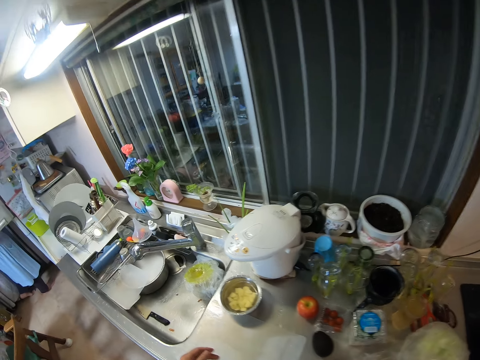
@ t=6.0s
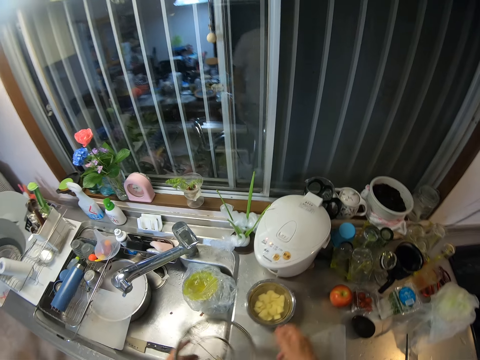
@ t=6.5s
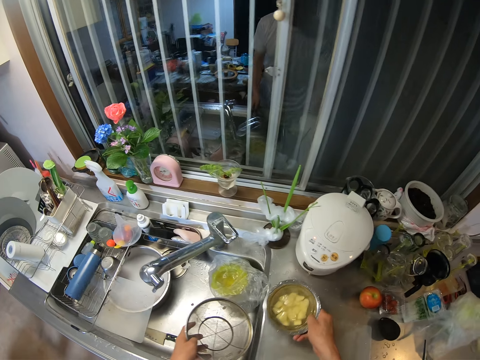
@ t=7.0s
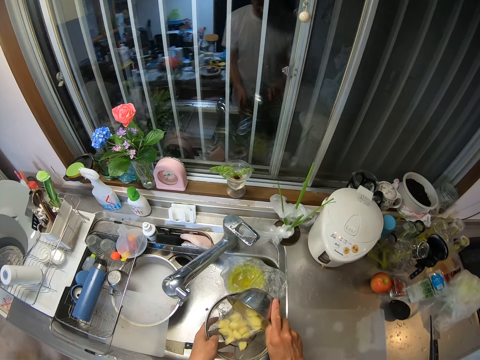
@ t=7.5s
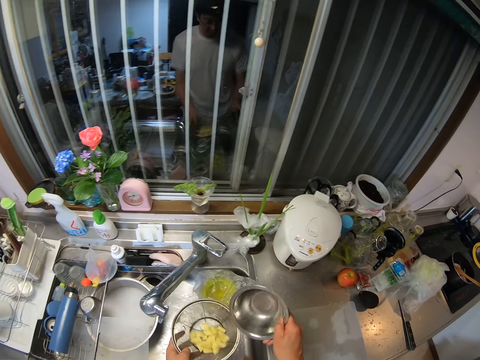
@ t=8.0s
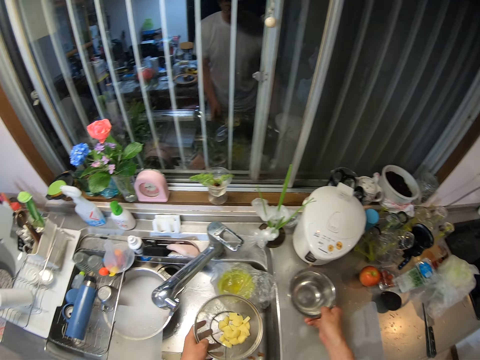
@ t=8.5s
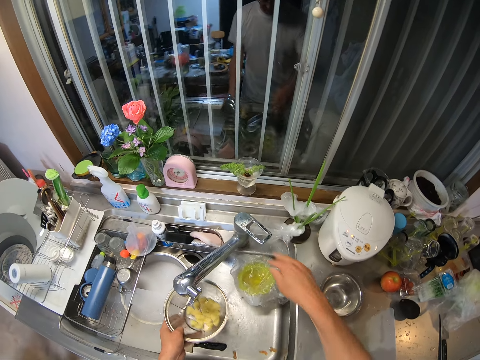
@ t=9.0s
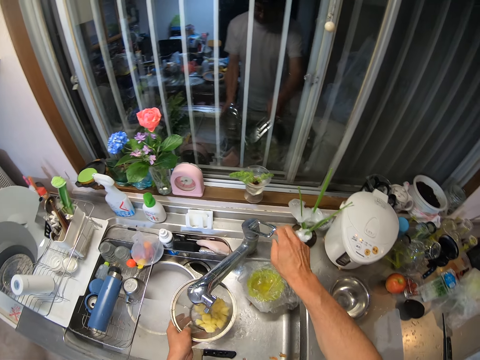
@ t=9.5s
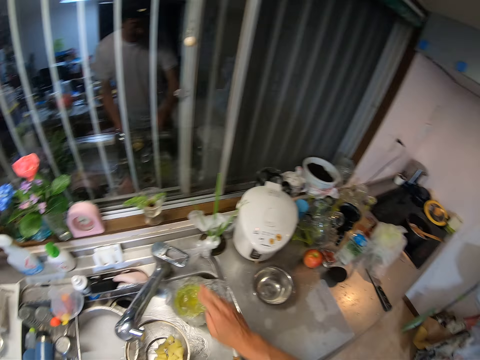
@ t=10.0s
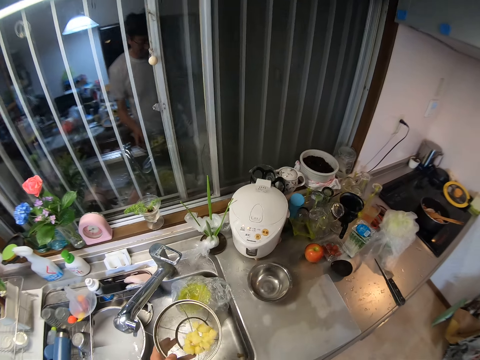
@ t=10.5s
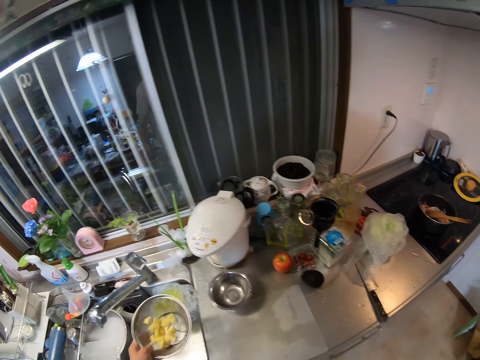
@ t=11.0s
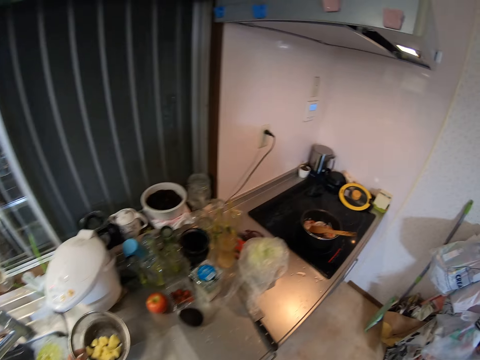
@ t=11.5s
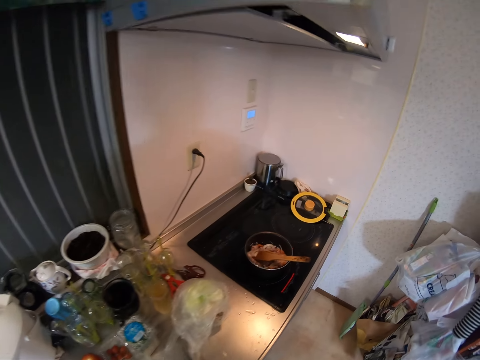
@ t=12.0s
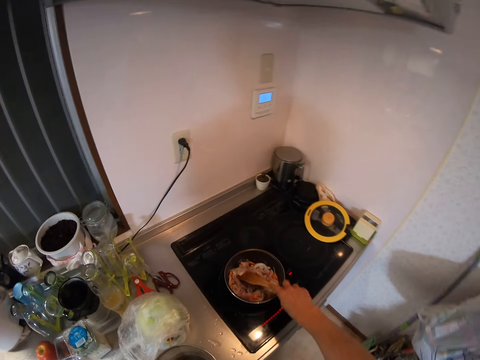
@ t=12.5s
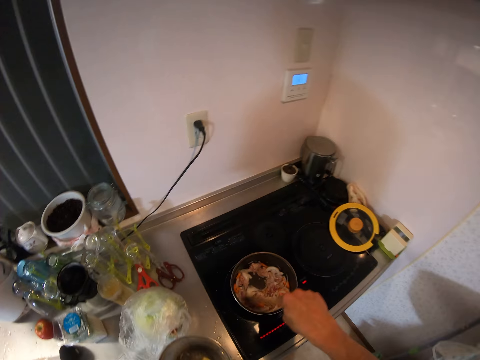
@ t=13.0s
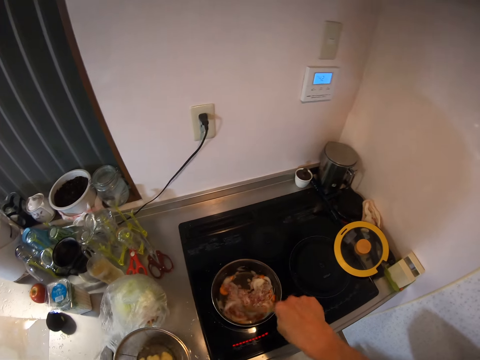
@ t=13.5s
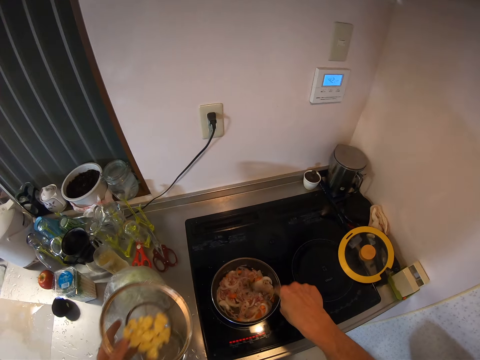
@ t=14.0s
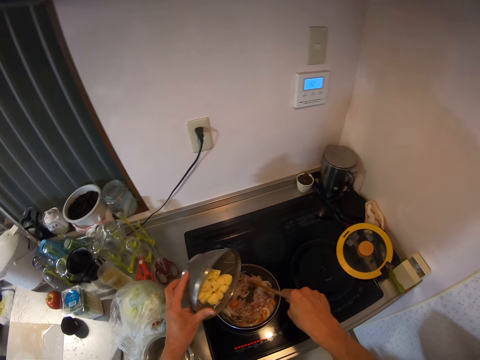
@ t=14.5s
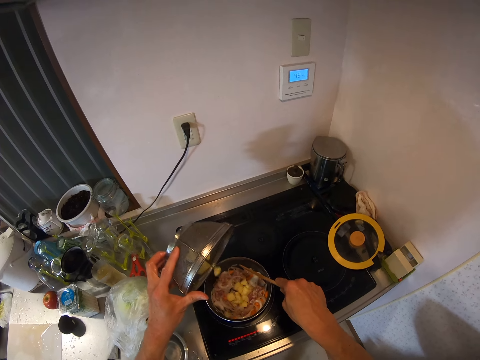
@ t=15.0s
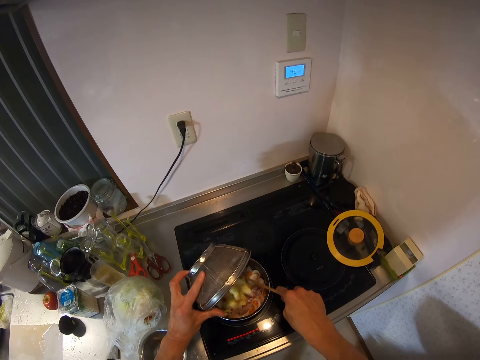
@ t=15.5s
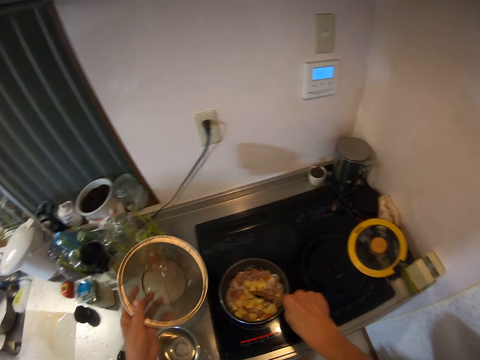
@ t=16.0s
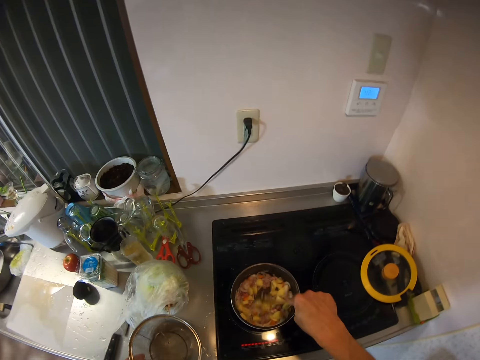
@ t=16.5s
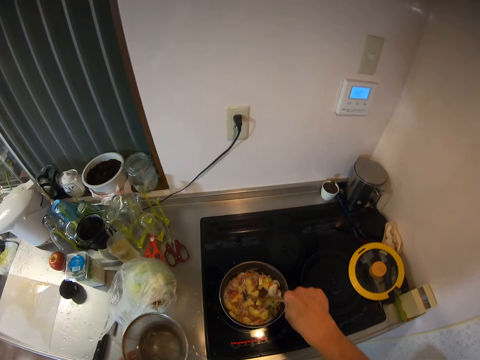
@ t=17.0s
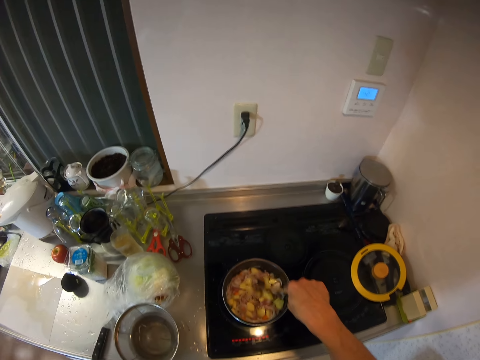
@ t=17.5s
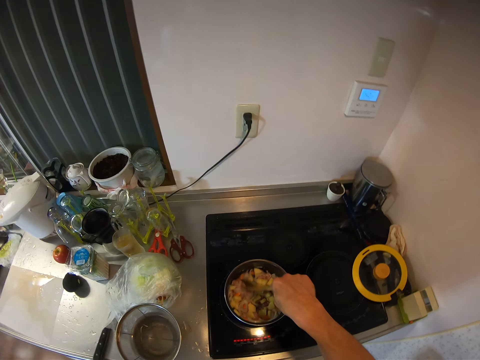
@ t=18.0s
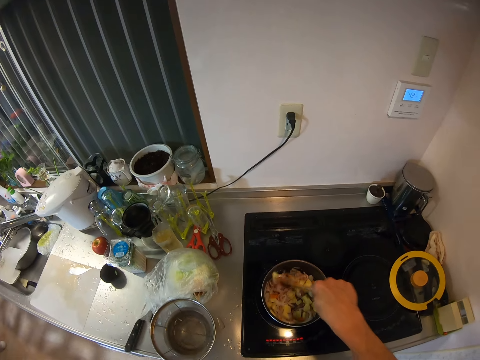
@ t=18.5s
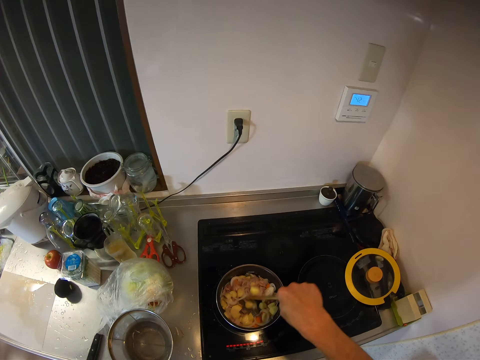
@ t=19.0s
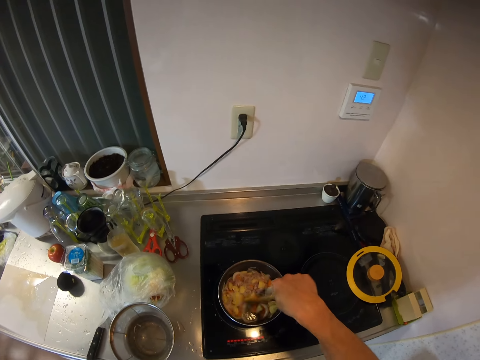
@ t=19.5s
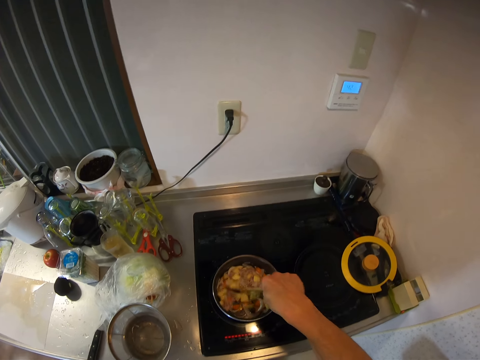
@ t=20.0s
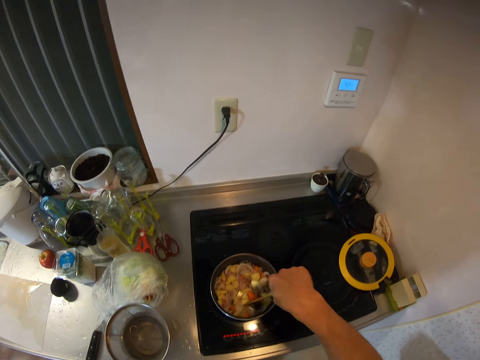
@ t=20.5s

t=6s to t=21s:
The camera wearer picks up a bowl from the kitchen table with her right hand. She pours out the chopped potatoes in the bowl into the colander or strainer in her left hand over the sink. She shakes the strainer. She places the metal bowl in her right hand on the table. She shakes the strainer. She opens a kitchen tap with her right hand. She rinses the chopped potatoes in the colander under the running water from the tap. She closes the tap with her right hand. She shakes the colander in her left hand. She places the colander in her left hand on top of the bowl on the table. She holds the wooden cooking spoon. She stir fries the food in the frying pan with the spoon in her right hand. She picks up the strainer. She stirs the food. She pours the chopped potatoes into the frying pan. She places the strainer on the metal bowl. She stir fries the food in the frying pan with the spoon in her right hand.

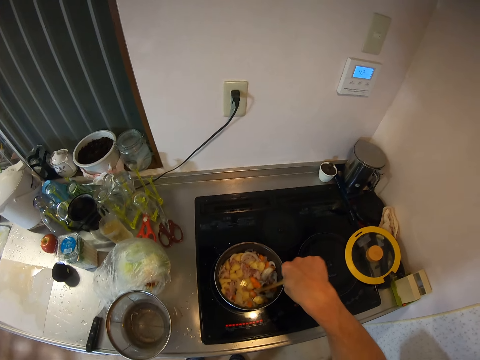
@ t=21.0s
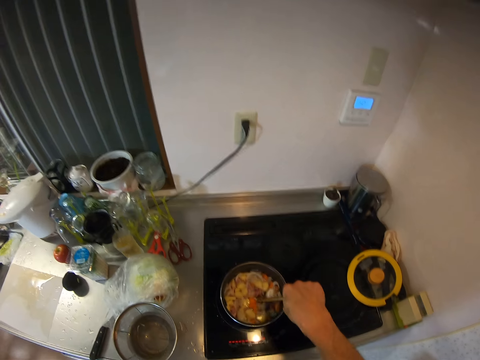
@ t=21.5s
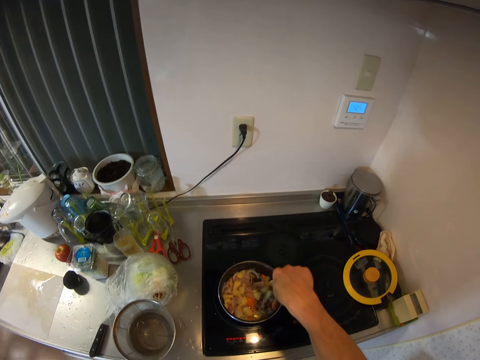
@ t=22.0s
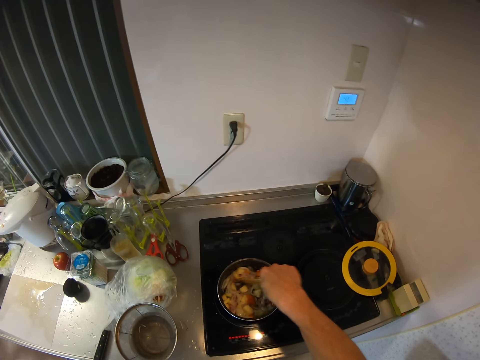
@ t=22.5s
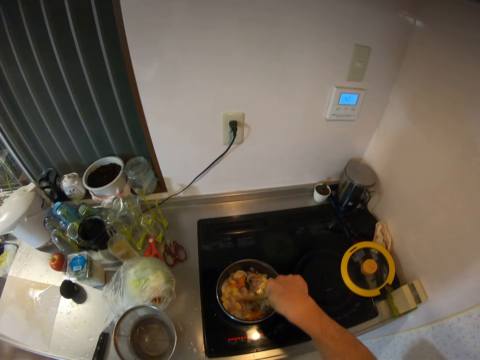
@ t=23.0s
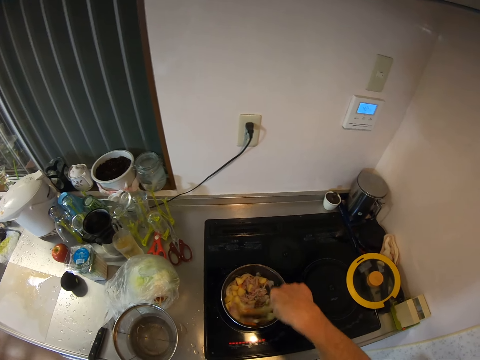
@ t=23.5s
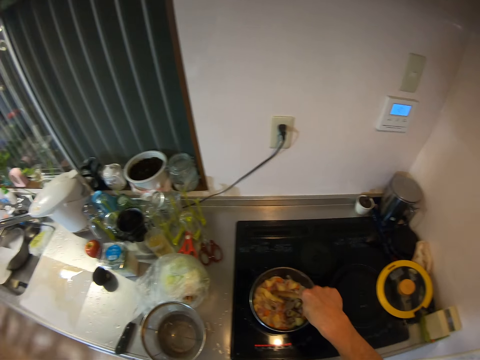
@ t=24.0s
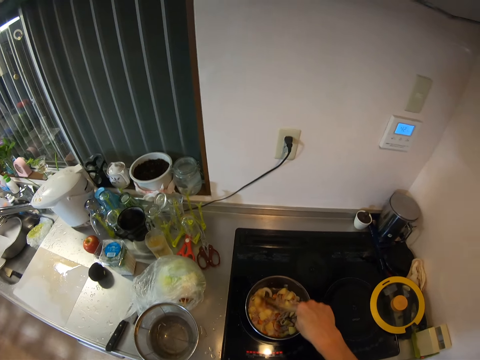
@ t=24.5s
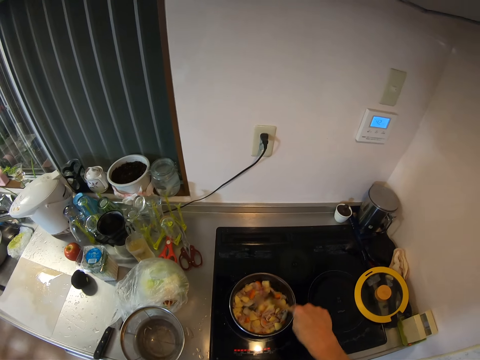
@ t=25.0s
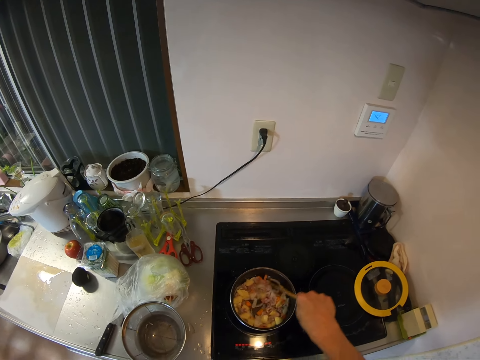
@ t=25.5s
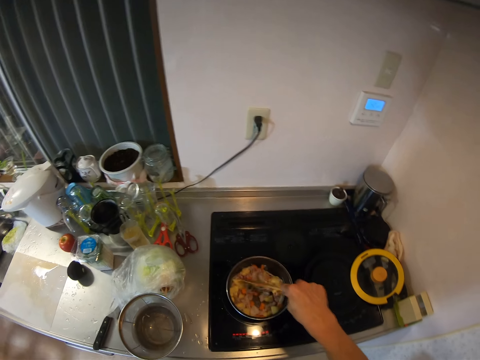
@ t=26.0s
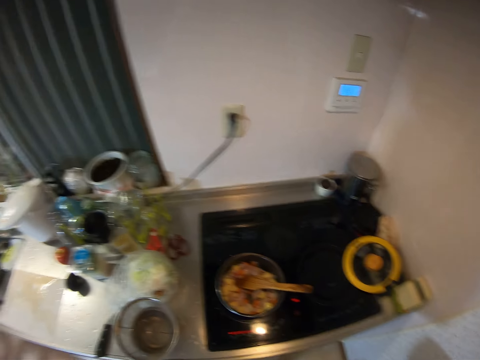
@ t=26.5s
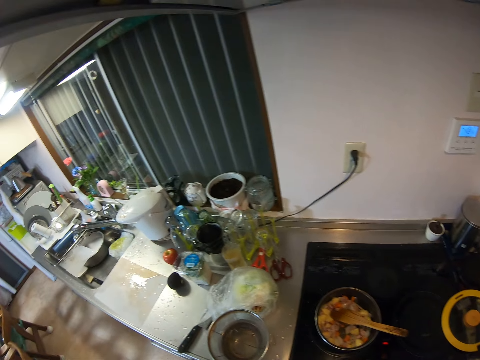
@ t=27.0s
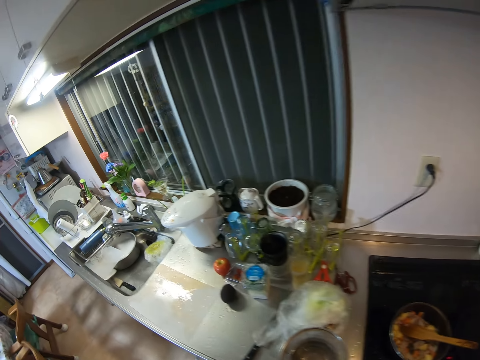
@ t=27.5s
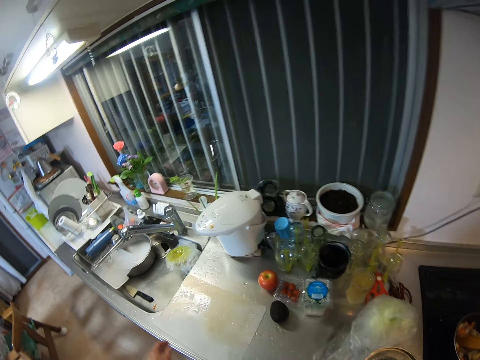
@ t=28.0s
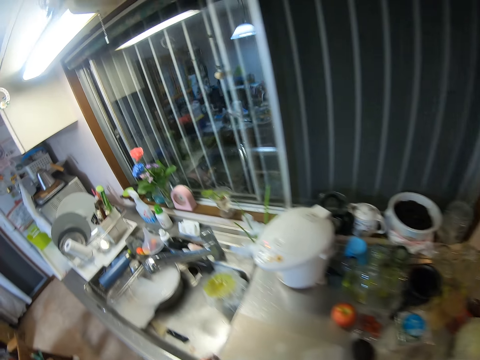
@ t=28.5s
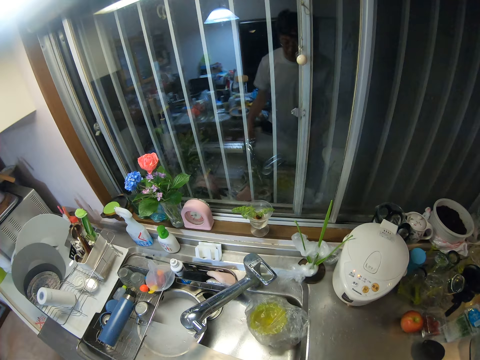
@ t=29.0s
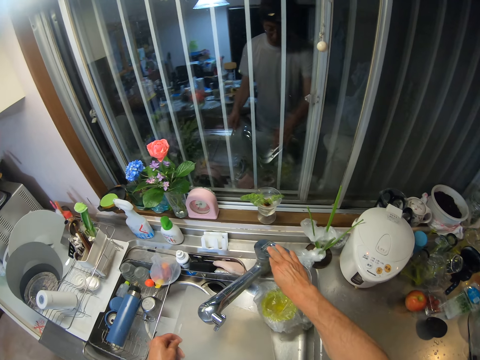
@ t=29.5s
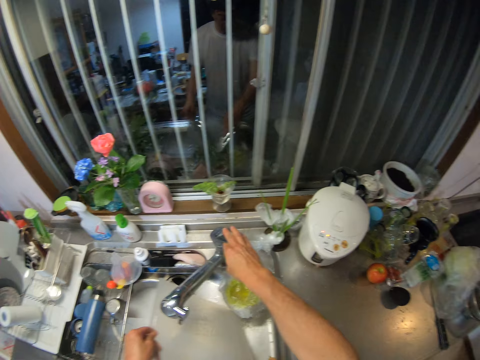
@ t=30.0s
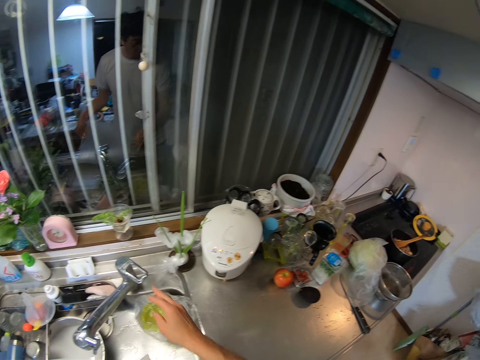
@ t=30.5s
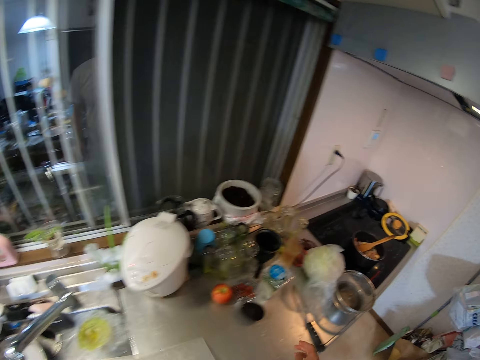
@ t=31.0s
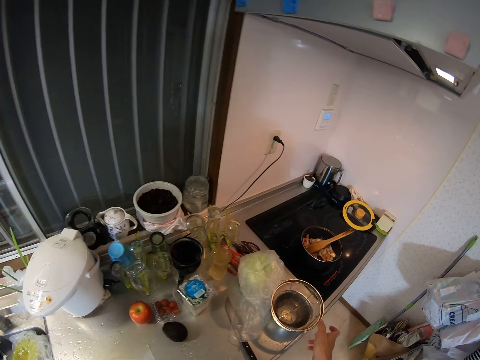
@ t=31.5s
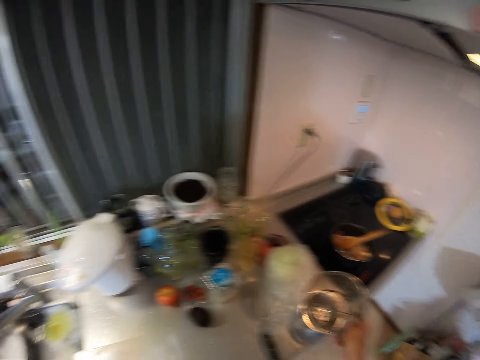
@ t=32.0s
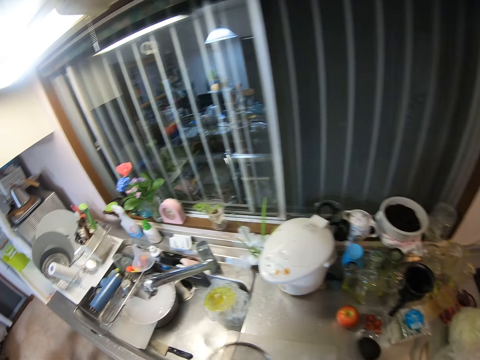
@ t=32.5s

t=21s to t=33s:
The camera wearer lets go of the wooden spatula spoon. She walks around the kitchen. She picks up a plastic chopping board. She opens the kitchen tap with her right hand. She fetches water into a bowl in her left hand. She rinses the plastic chopping board. She closes the tap with her right hand. She places the plastic chopping board on the table. She picks up the colander from the table with her right hand.
